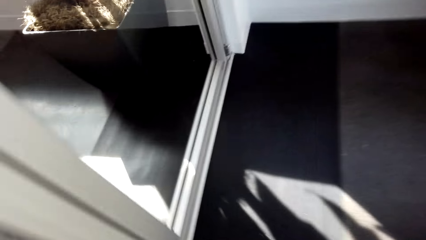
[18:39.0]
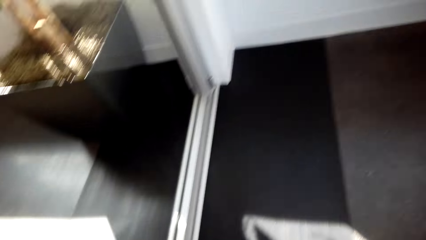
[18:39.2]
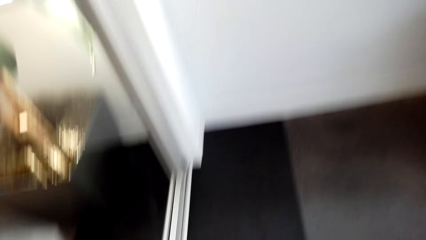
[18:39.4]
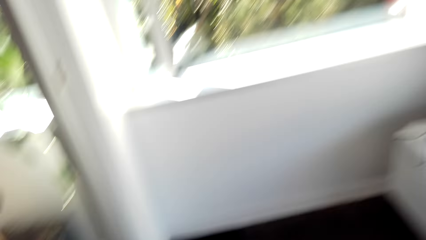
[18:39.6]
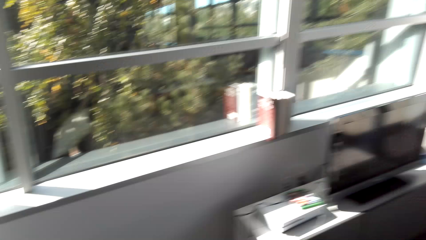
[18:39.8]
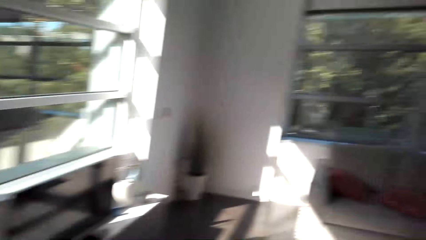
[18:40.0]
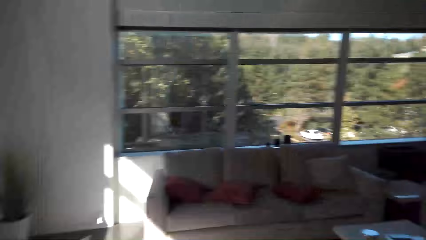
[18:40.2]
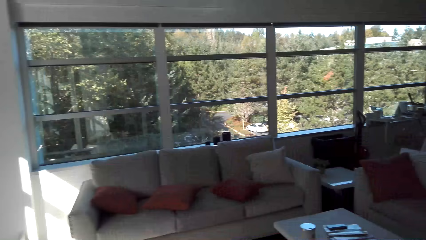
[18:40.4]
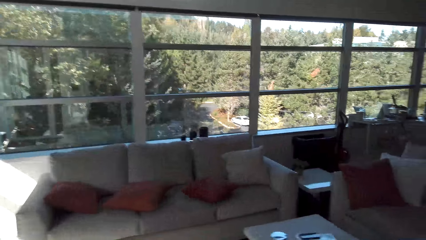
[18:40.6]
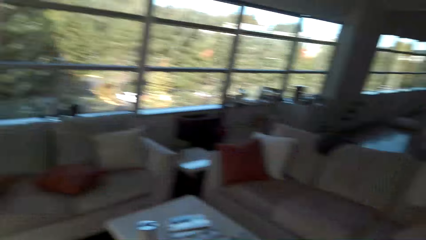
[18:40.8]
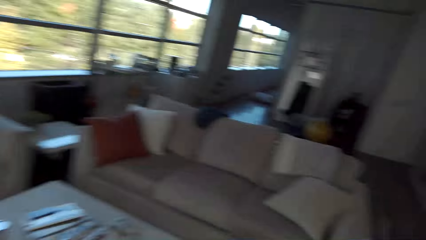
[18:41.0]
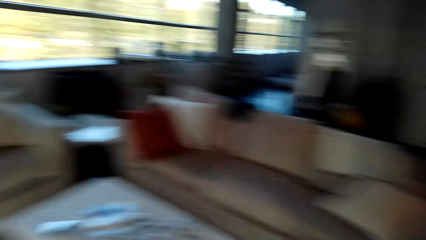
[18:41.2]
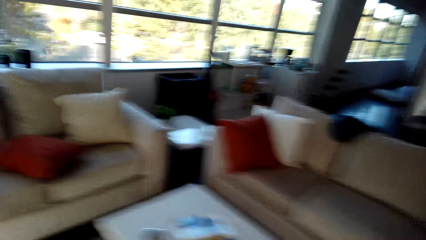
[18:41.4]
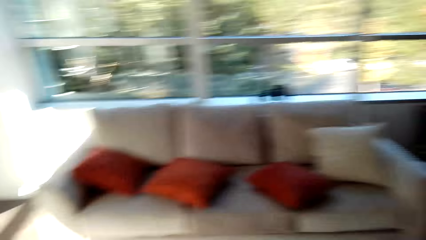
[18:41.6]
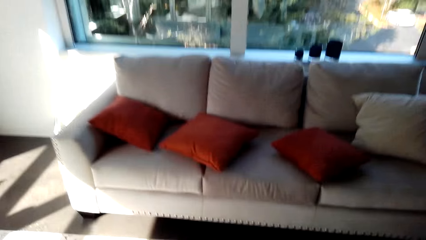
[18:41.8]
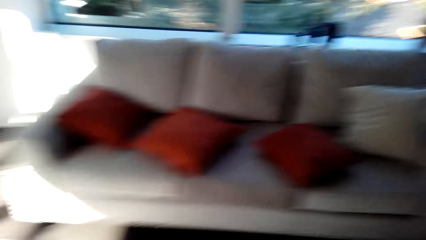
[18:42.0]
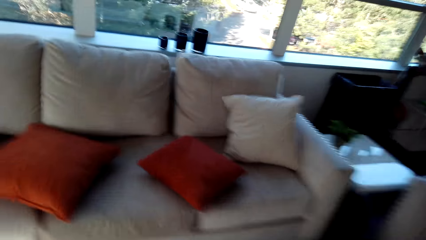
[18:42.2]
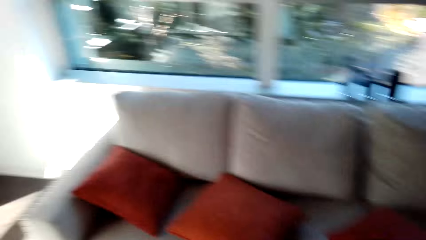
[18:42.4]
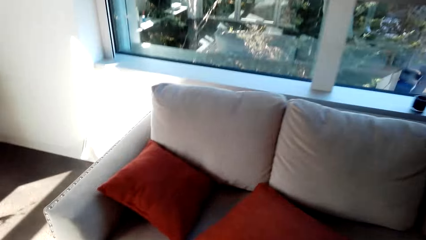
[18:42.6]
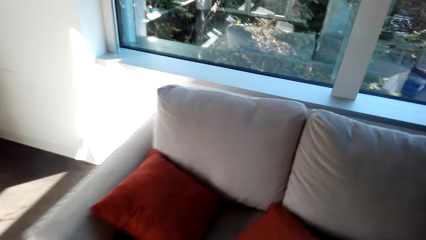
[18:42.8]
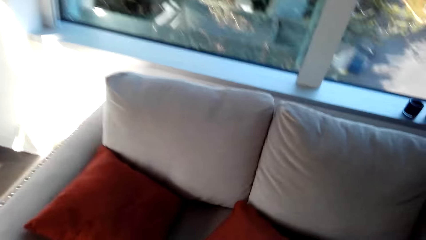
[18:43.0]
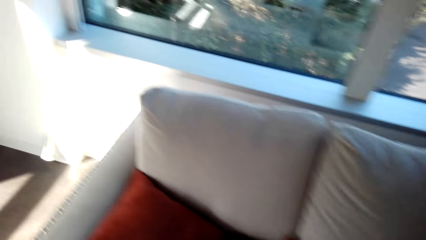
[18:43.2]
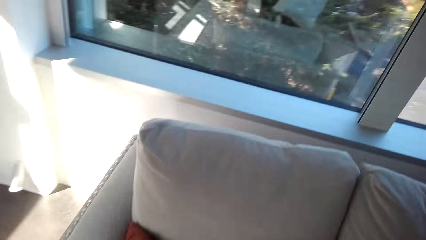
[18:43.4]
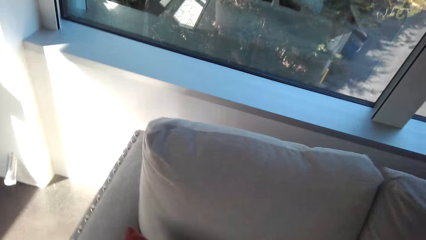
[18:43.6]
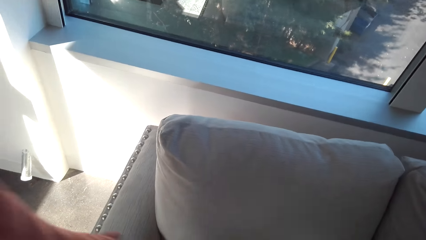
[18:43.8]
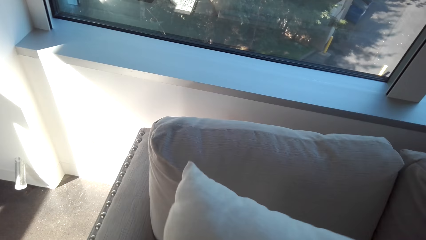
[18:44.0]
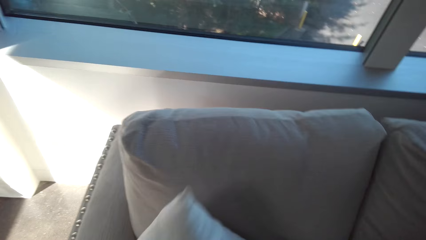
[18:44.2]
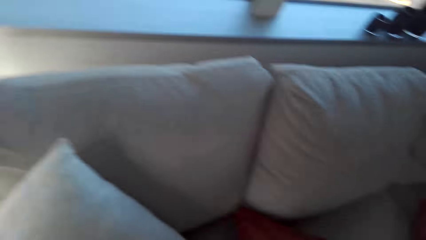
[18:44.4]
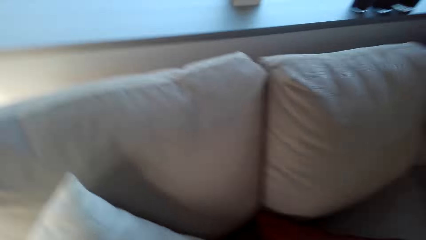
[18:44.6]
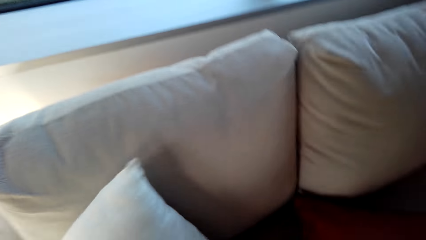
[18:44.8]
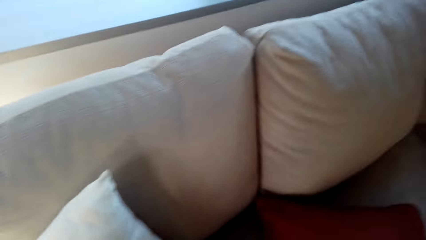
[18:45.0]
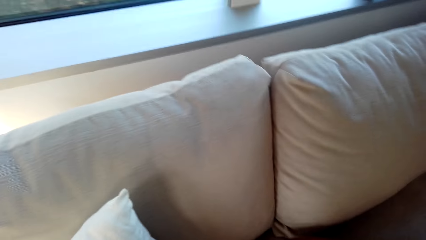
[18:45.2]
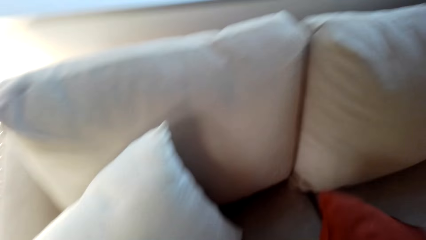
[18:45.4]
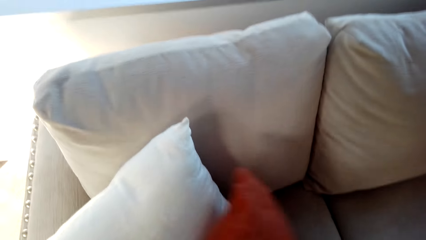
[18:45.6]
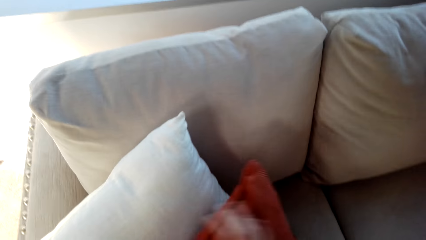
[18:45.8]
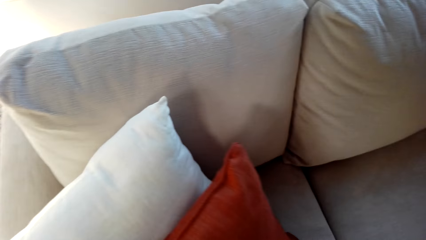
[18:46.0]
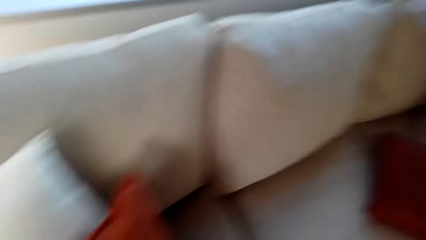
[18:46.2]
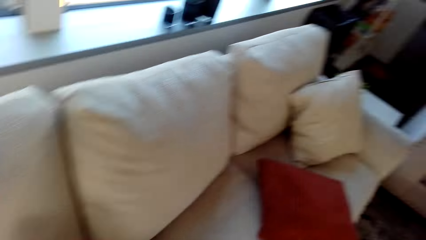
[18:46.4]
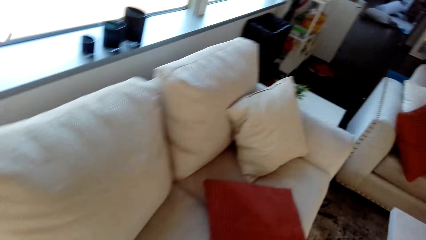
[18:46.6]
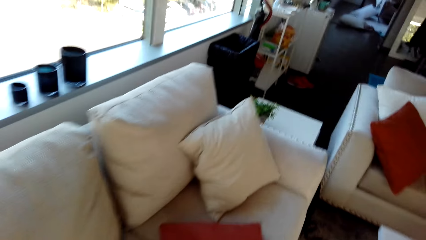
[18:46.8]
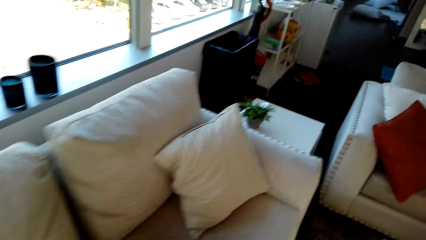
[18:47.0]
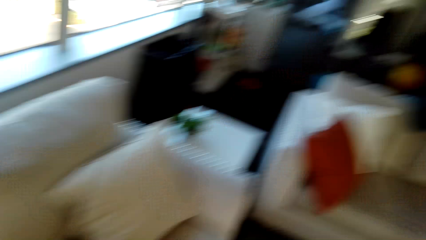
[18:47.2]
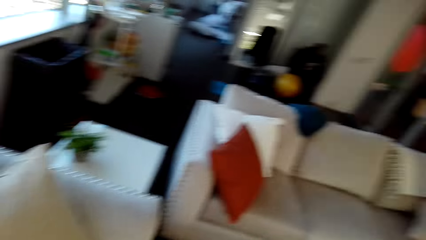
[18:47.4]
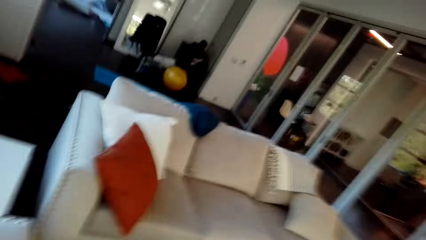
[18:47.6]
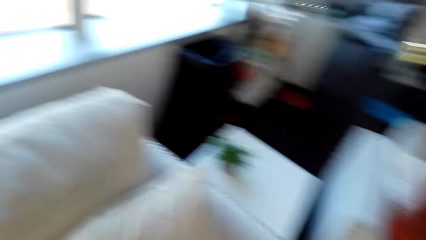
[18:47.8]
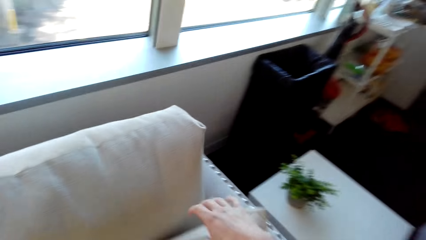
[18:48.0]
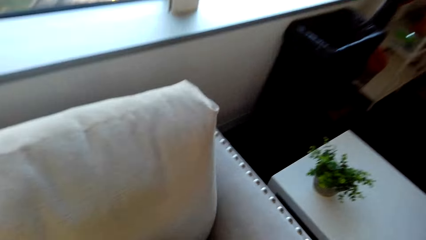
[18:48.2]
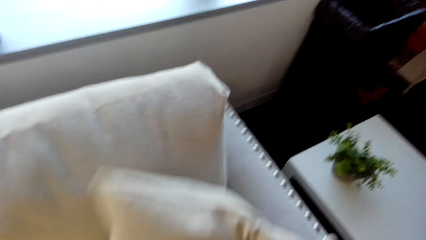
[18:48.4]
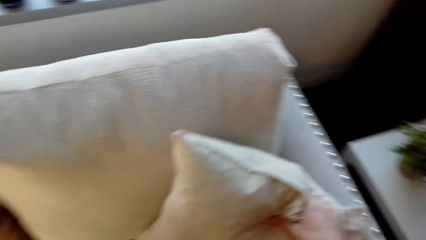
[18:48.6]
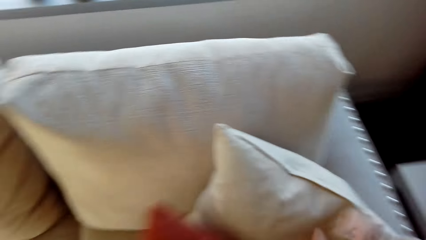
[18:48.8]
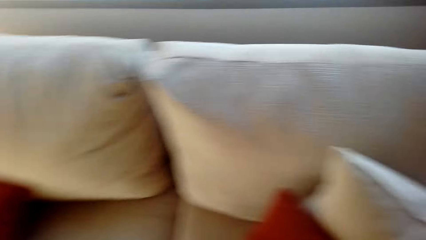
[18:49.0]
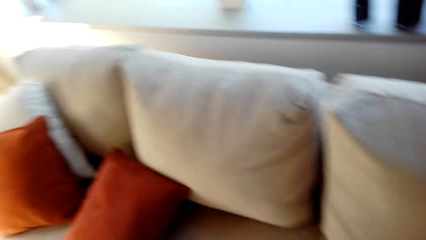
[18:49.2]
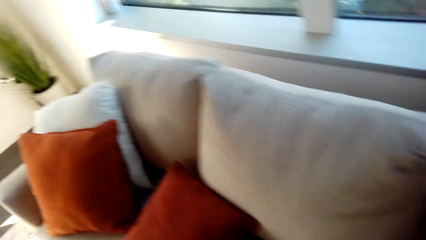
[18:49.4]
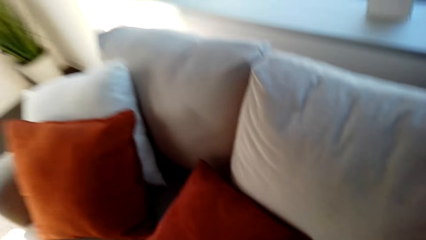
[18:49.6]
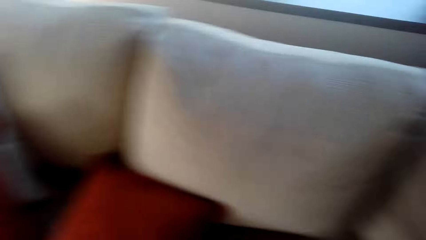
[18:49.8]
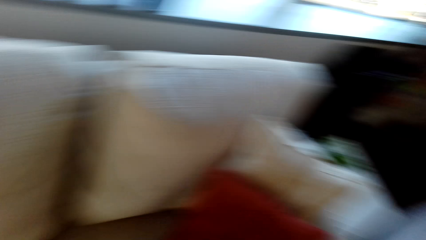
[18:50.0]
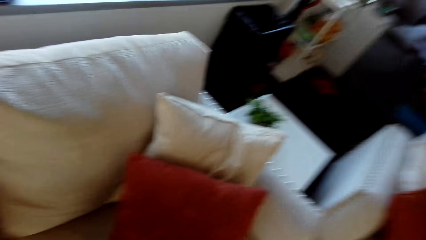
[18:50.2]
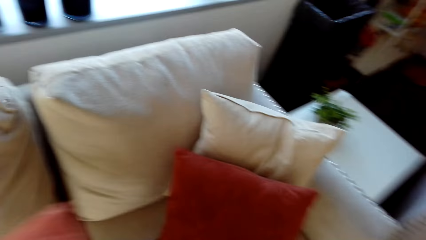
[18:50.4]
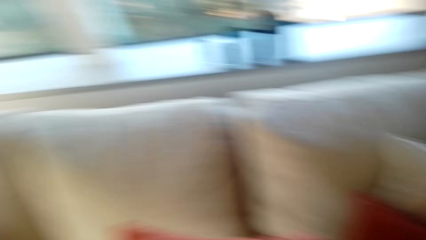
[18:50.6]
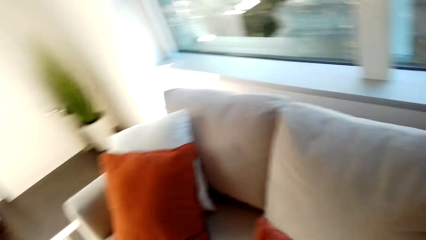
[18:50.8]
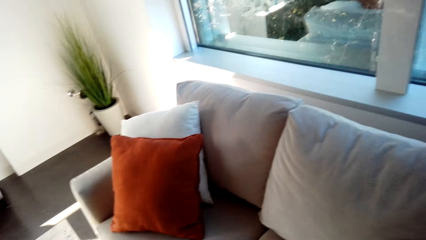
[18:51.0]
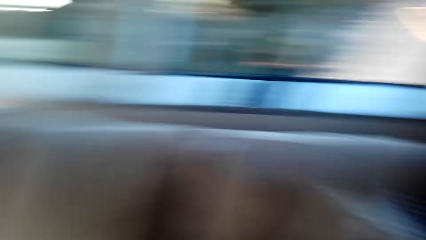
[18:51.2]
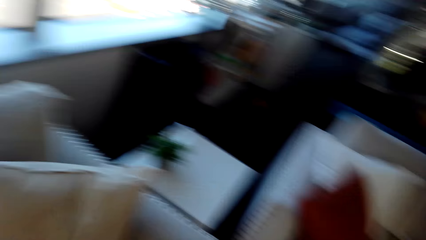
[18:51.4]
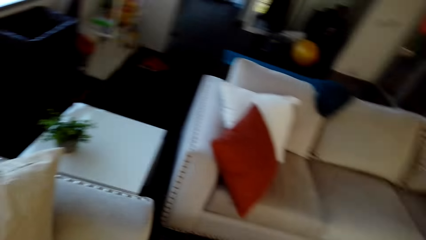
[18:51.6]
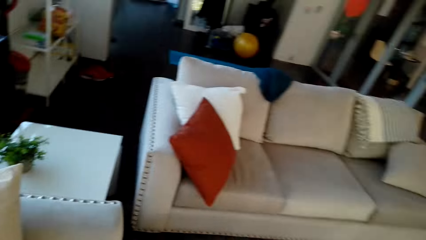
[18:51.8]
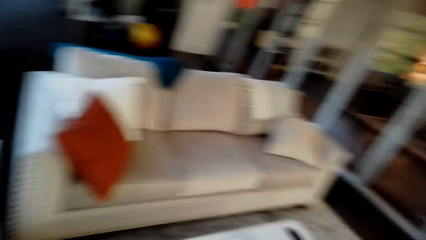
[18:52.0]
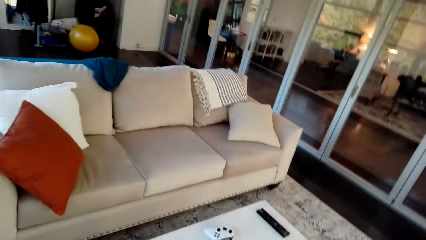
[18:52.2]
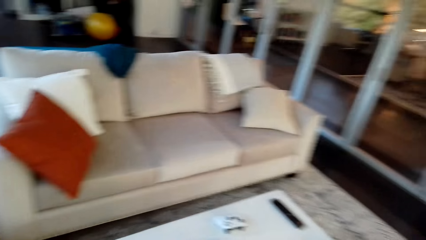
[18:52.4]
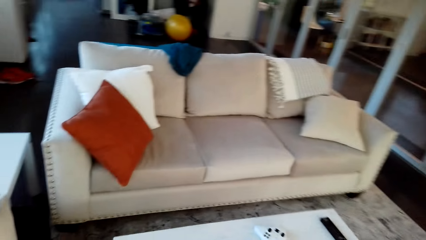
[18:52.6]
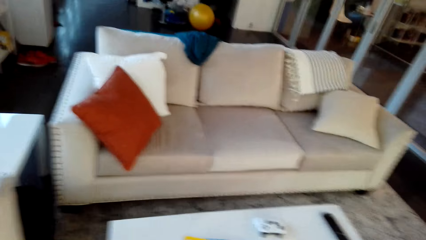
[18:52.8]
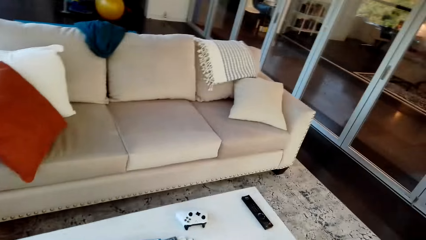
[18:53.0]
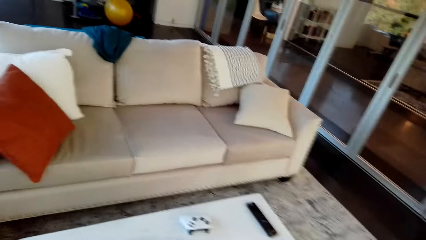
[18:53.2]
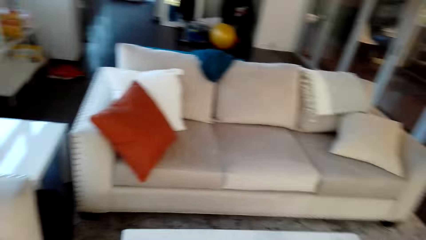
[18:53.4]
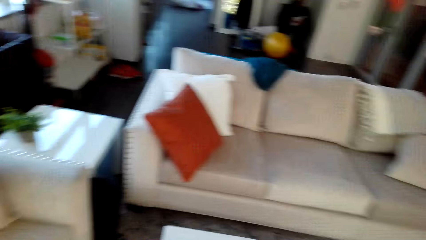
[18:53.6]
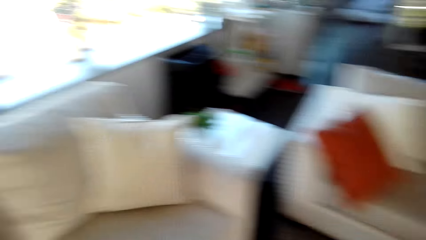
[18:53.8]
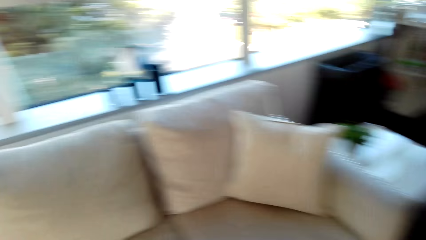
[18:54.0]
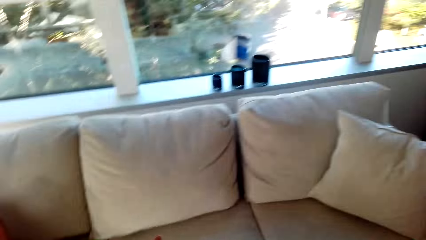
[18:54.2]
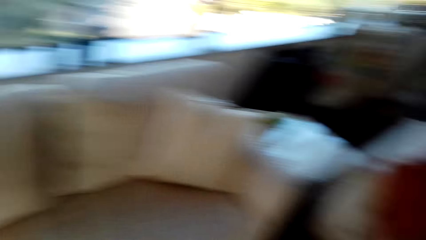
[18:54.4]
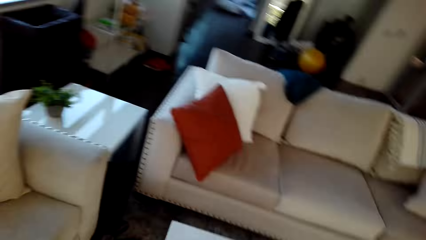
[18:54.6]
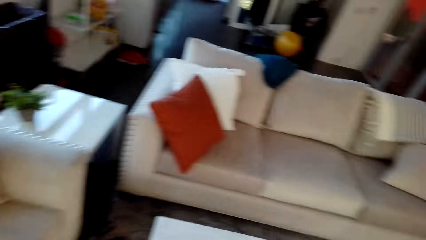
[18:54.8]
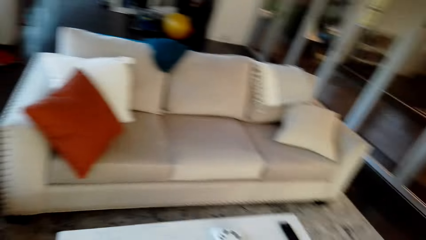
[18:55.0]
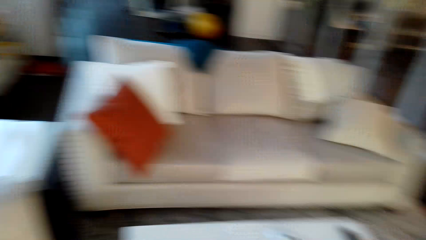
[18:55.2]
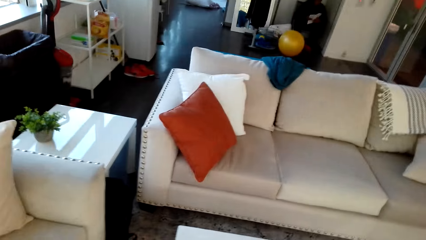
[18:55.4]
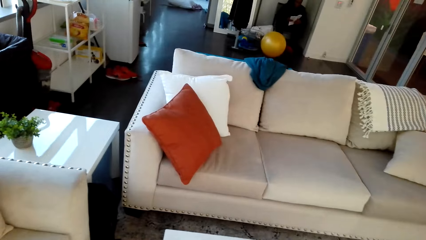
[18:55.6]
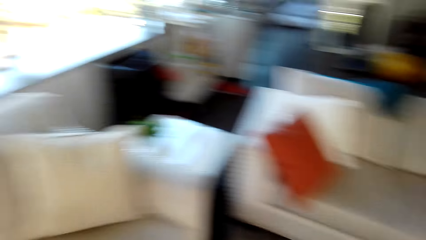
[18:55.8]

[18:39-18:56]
The camera wearer arranges the pillow on the chair. They look around the room.
